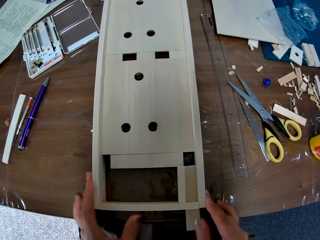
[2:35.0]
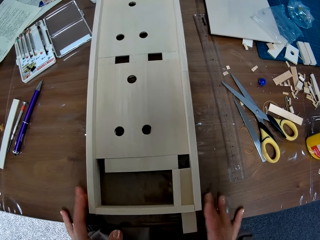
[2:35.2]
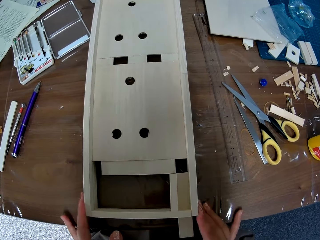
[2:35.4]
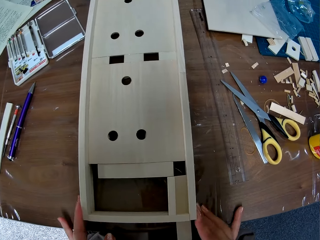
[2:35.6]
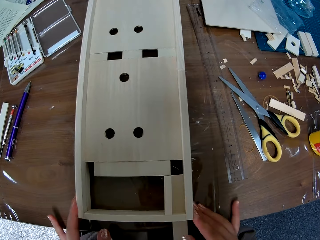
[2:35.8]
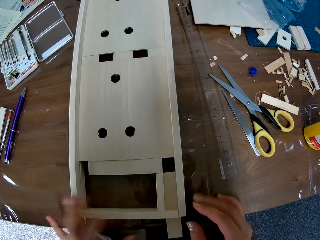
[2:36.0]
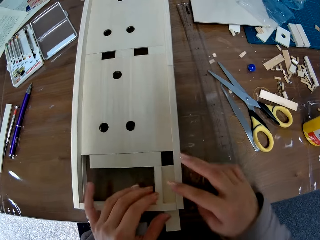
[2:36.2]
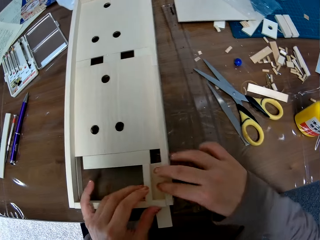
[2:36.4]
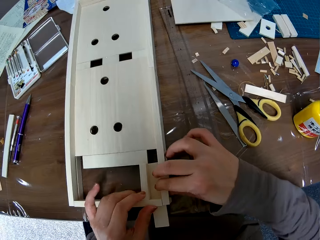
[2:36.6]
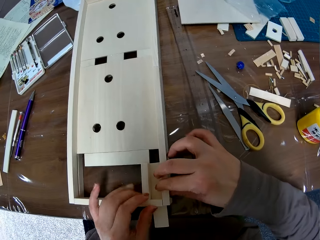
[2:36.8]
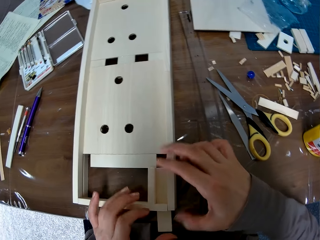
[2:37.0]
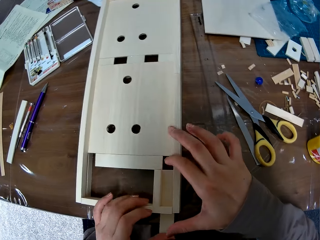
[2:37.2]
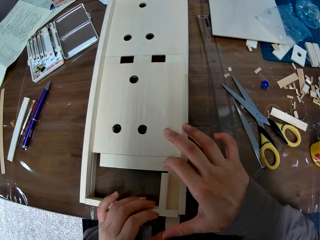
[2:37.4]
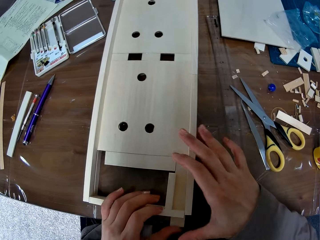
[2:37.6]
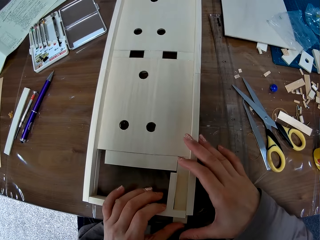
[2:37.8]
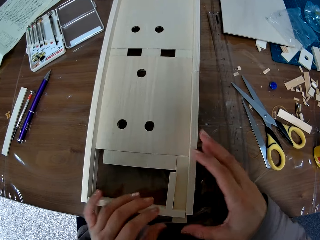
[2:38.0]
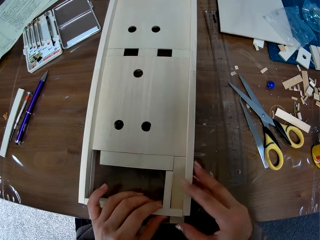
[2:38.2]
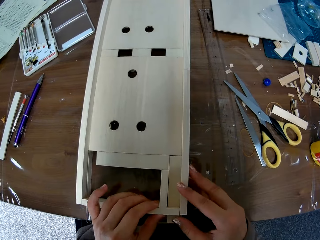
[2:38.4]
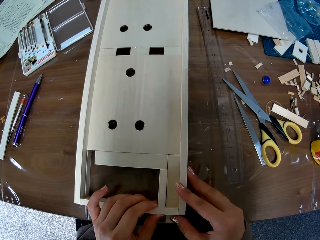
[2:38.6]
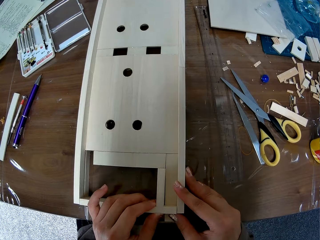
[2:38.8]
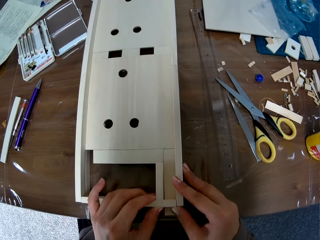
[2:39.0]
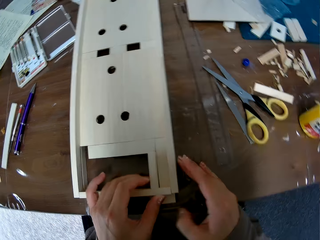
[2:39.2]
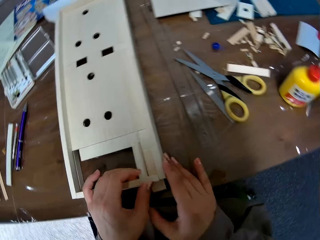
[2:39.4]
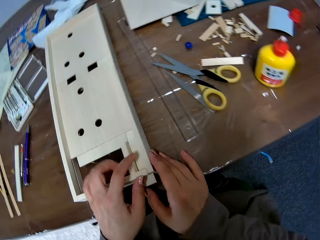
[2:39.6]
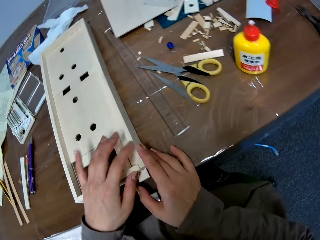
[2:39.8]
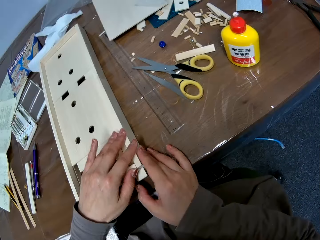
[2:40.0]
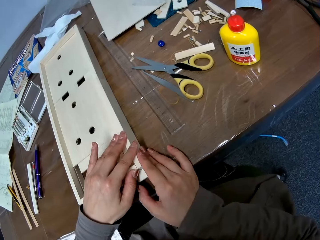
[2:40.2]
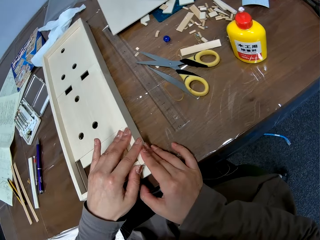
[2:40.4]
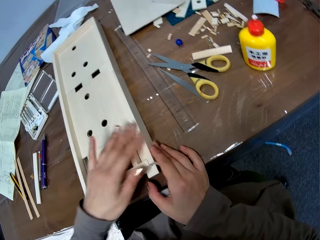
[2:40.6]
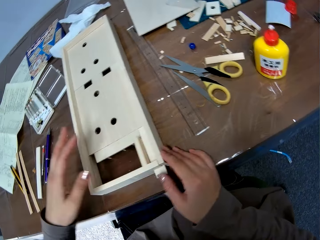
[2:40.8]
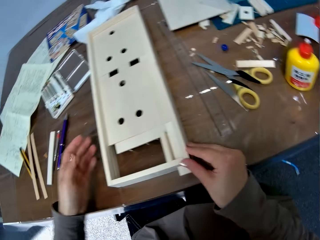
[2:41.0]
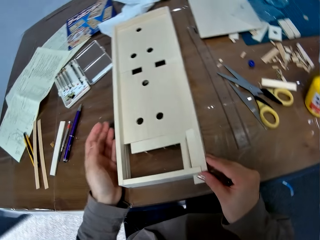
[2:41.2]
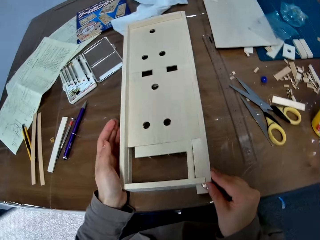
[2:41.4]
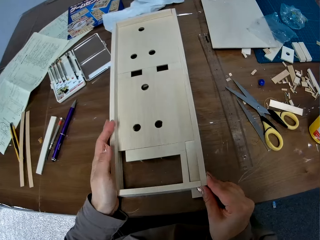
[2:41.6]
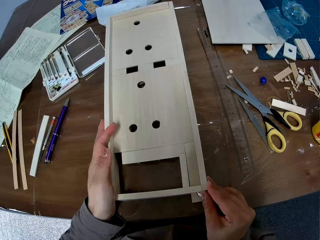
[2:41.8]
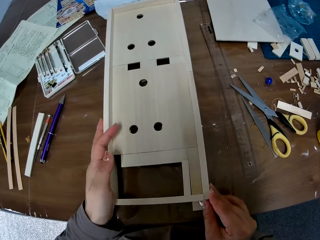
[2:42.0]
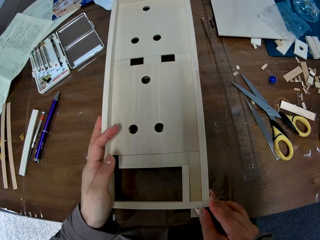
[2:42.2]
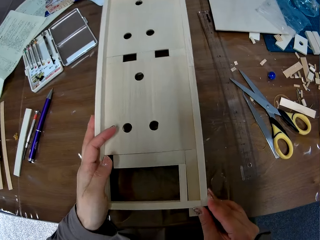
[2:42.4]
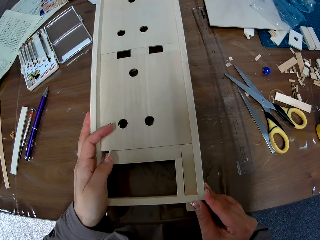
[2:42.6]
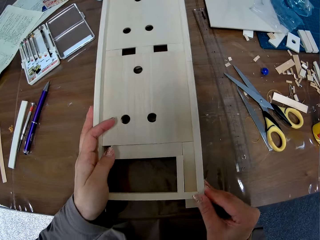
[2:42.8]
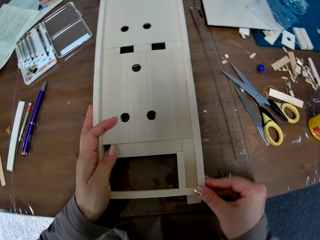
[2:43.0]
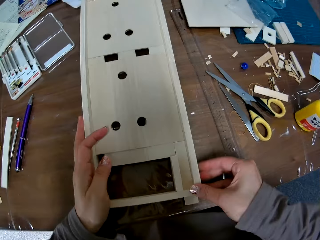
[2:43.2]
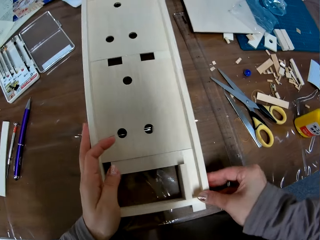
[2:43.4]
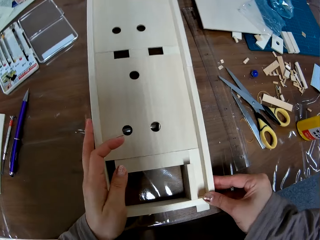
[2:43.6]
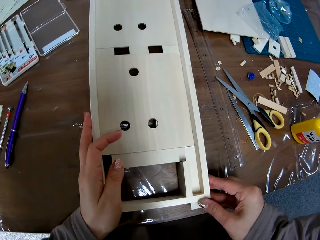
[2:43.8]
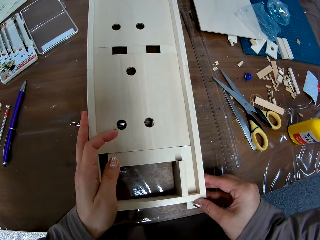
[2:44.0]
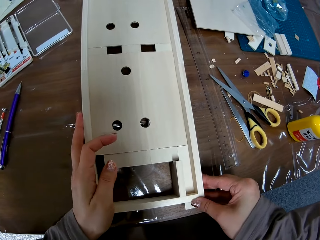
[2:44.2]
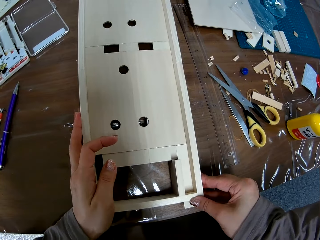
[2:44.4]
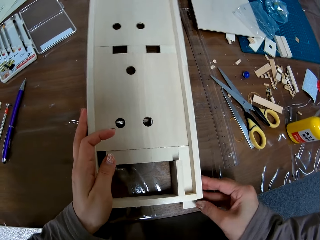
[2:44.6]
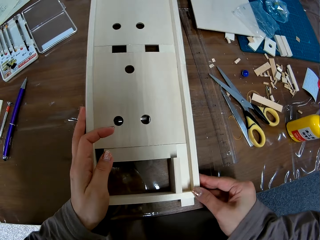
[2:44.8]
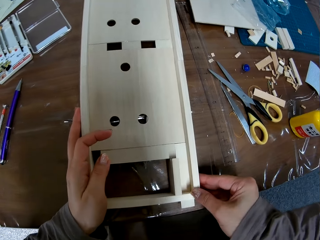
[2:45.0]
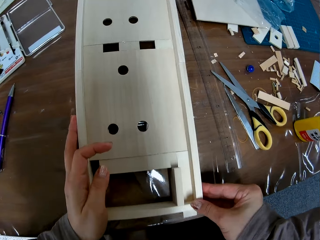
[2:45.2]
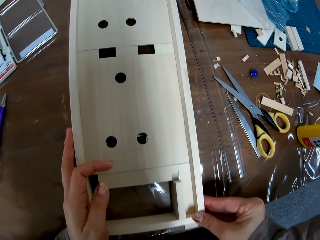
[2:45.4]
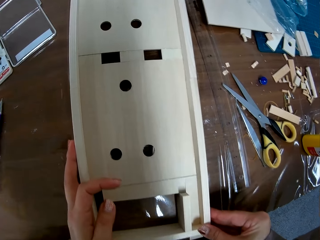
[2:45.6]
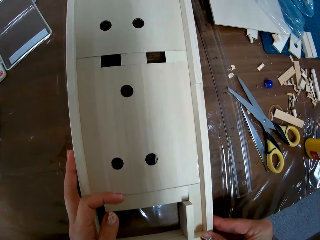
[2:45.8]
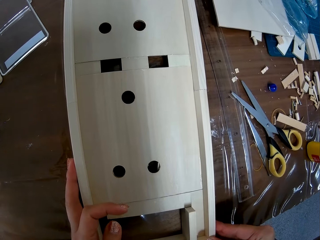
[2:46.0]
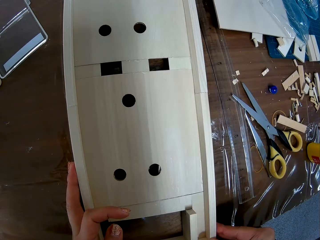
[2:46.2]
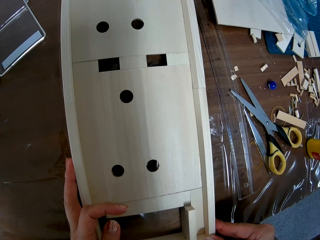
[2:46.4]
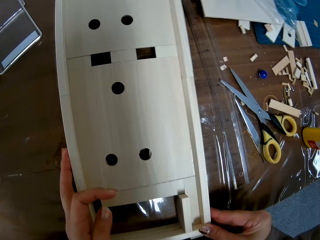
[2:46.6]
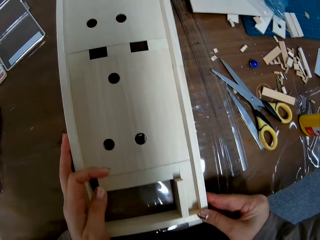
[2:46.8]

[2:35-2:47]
The camera wearer pushes in the part of the woodwork. They reattach the other part of the woodwork to the woodwork.

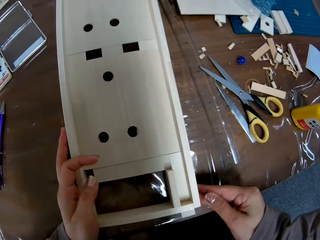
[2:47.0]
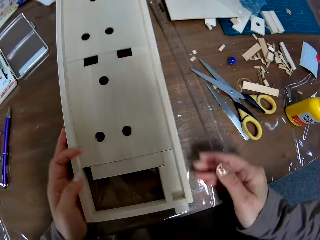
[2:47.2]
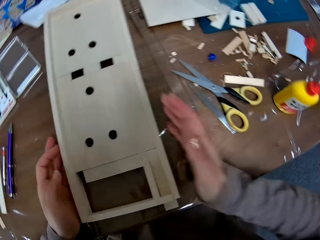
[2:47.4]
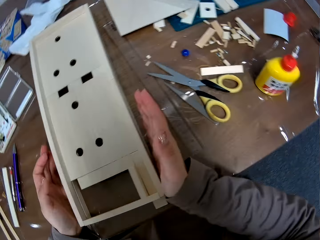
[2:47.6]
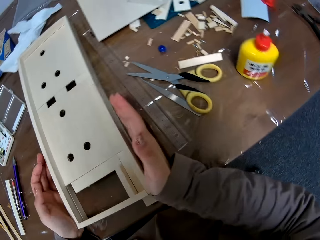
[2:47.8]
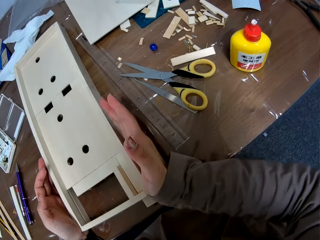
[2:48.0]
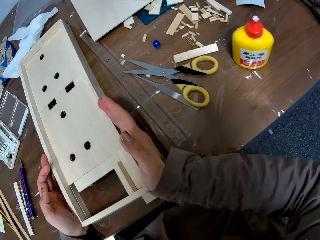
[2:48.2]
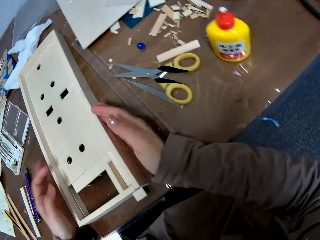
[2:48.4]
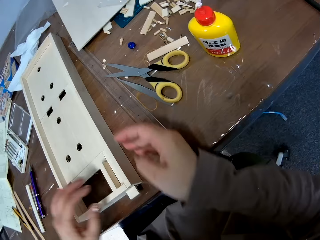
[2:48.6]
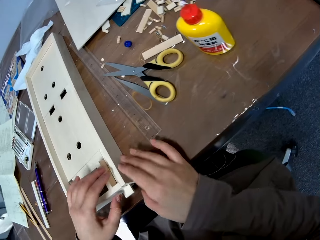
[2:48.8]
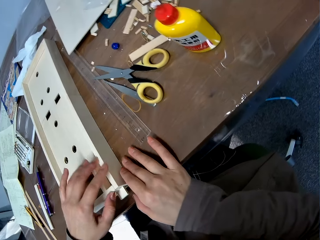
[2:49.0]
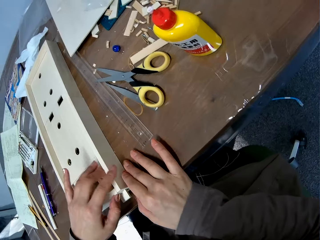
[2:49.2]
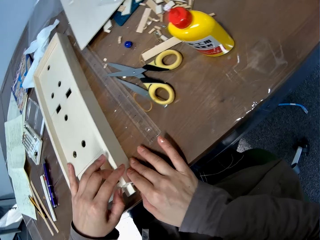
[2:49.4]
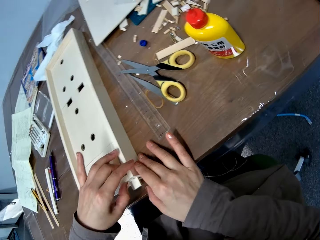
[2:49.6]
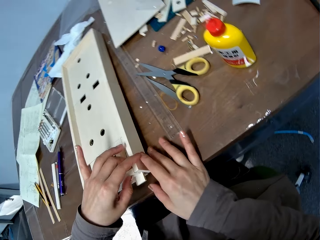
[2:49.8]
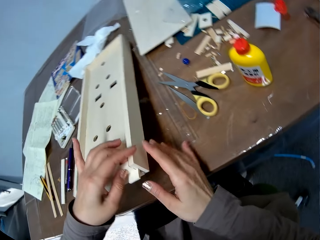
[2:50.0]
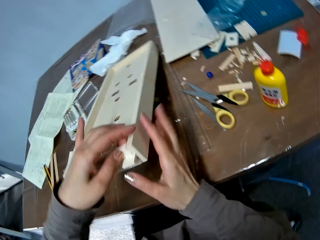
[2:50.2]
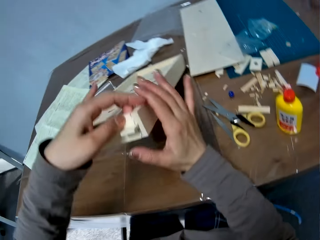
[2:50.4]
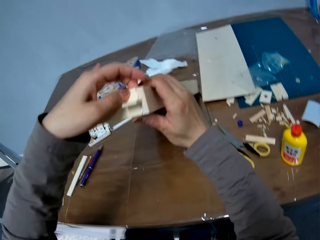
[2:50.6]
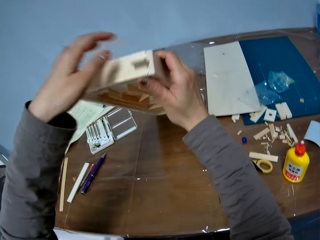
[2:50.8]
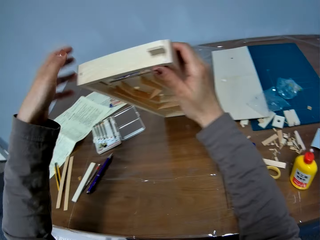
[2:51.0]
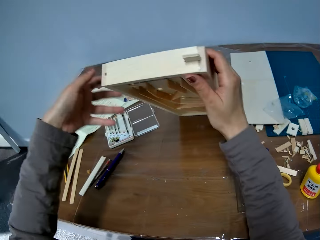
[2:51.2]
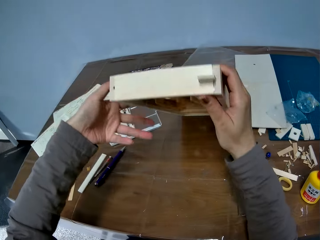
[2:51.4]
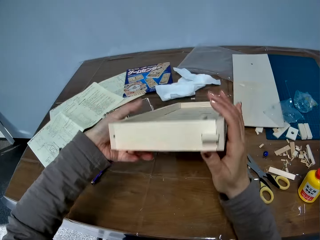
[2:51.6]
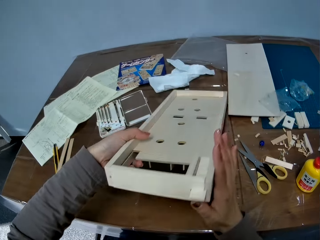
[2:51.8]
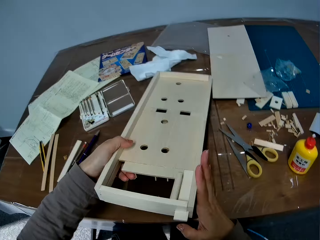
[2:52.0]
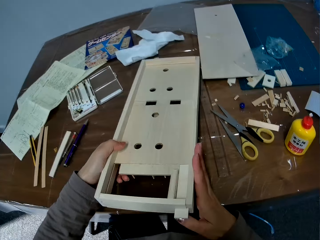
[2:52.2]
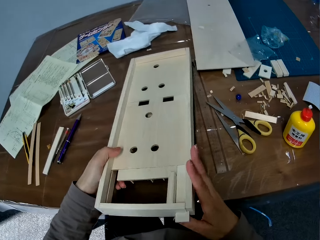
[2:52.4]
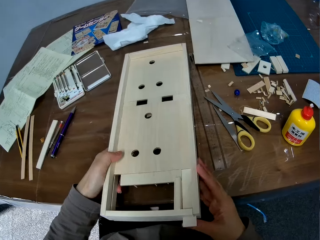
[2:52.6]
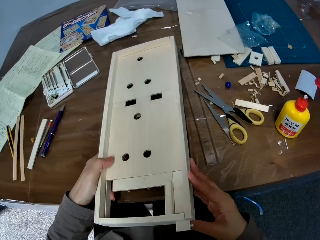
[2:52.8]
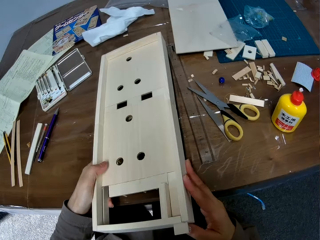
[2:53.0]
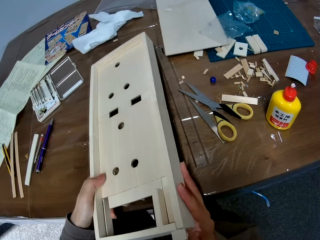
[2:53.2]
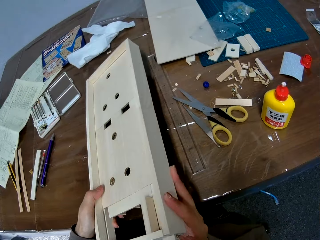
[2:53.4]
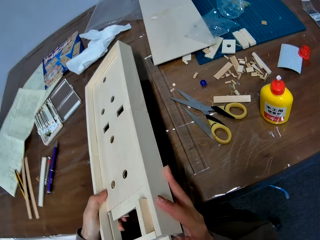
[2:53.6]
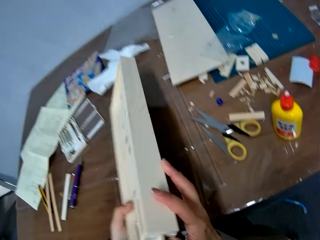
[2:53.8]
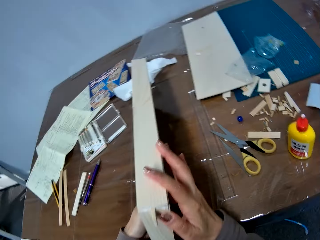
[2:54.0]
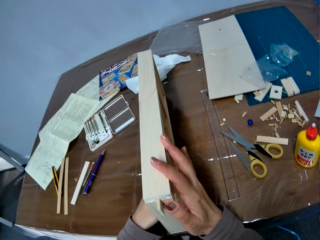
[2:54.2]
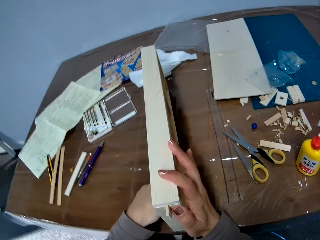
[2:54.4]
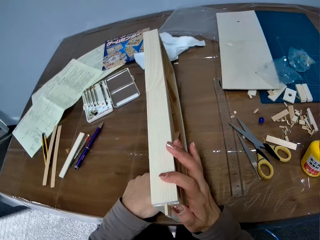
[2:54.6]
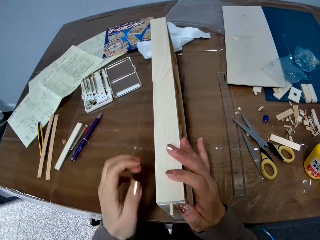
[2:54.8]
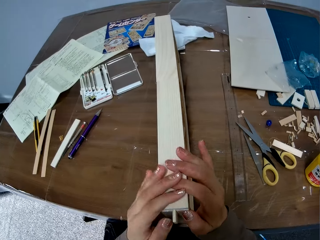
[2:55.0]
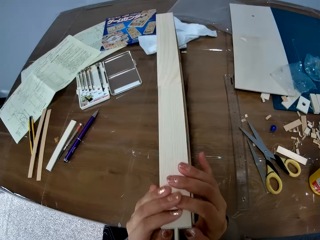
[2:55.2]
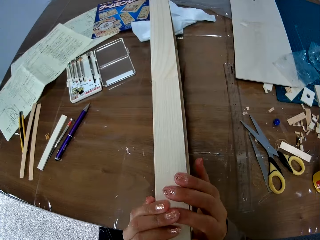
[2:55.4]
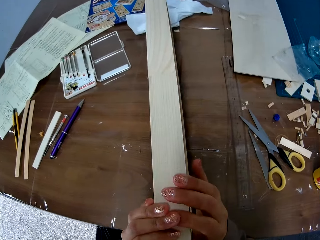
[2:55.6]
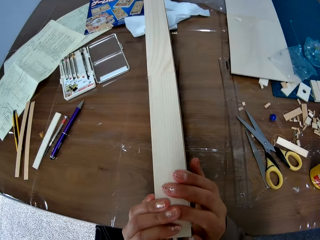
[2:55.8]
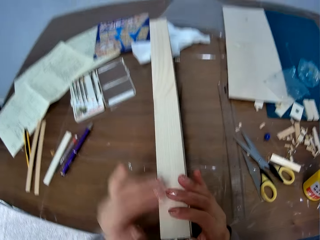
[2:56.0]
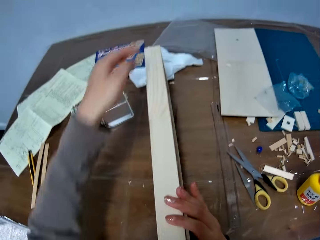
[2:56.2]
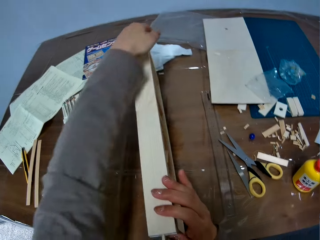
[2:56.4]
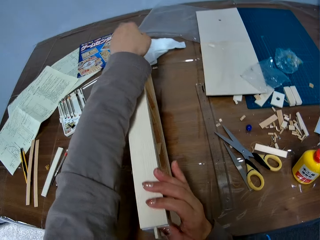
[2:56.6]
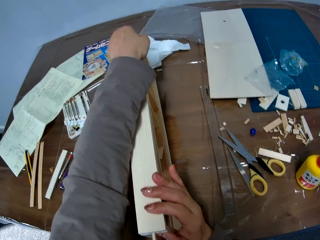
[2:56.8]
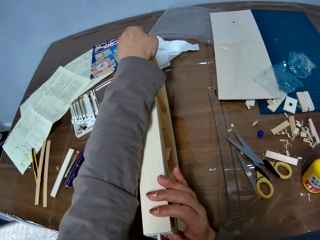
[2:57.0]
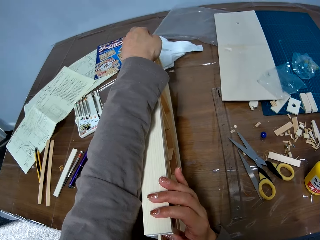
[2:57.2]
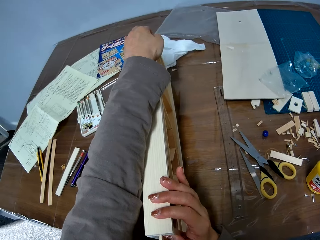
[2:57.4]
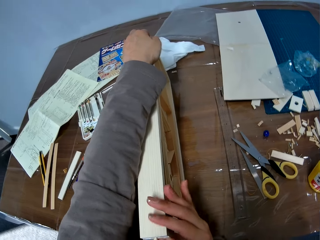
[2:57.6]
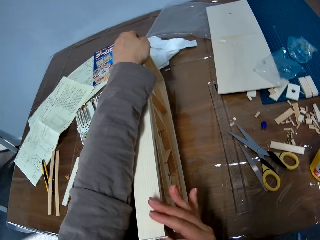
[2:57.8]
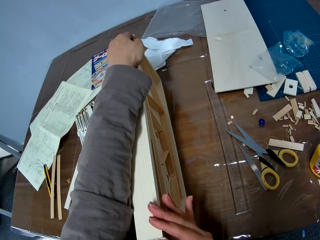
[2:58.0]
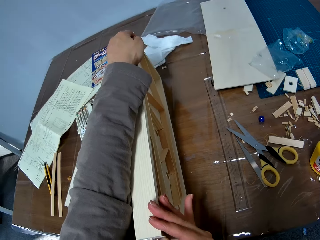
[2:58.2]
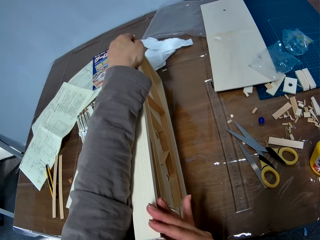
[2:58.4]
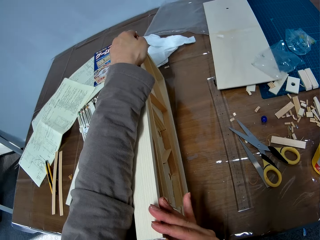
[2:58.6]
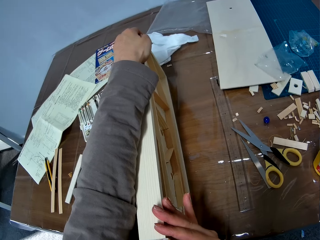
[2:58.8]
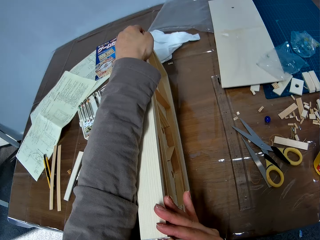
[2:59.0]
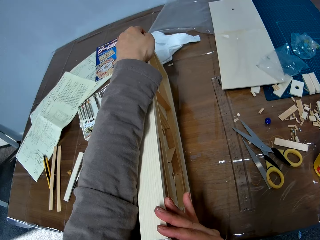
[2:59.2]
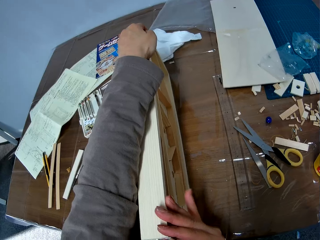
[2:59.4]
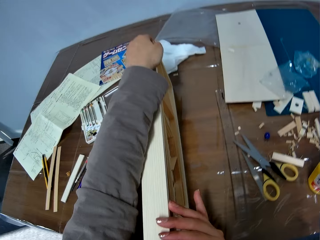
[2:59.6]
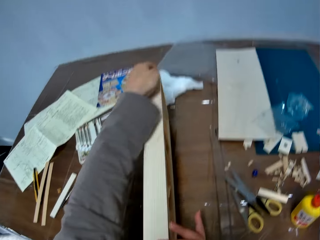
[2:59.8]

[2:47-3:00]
The camera wearer turns the woodwork. They lift the wooden pinball, lower the wooden pinball and turn the wooden pinball. They reattach the other part of the woodwork to the woodwork.
